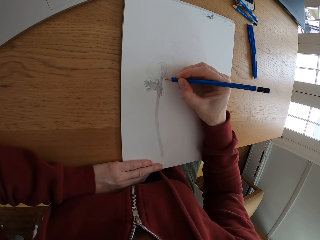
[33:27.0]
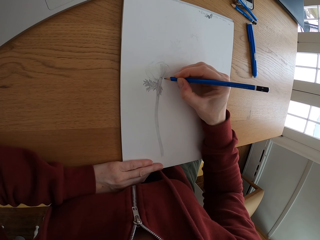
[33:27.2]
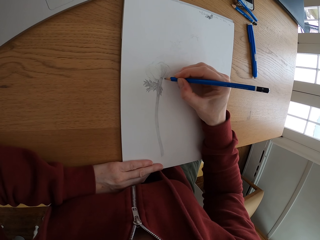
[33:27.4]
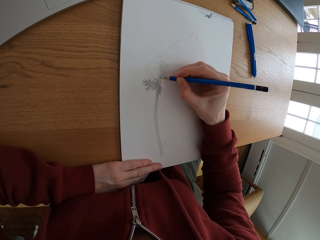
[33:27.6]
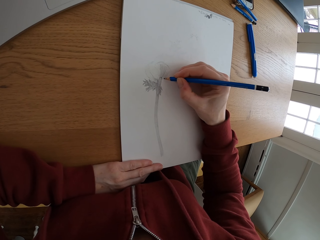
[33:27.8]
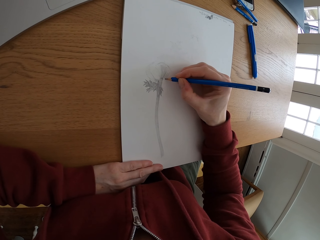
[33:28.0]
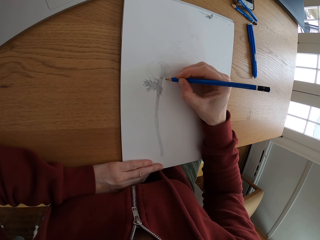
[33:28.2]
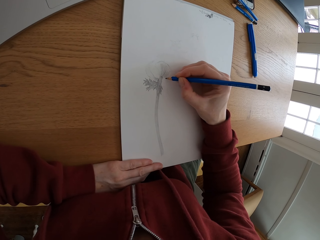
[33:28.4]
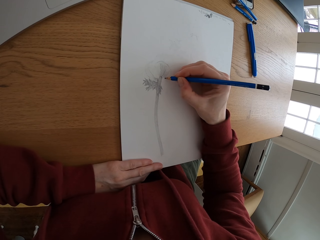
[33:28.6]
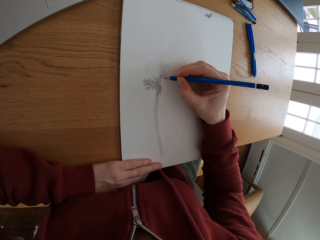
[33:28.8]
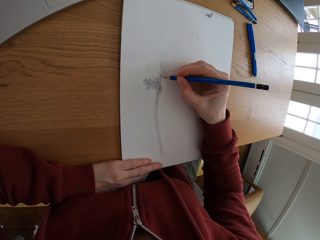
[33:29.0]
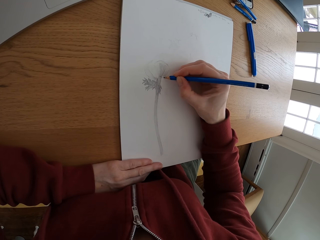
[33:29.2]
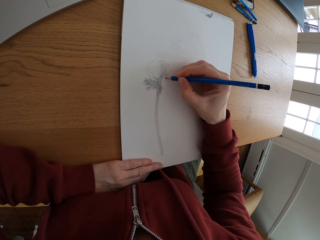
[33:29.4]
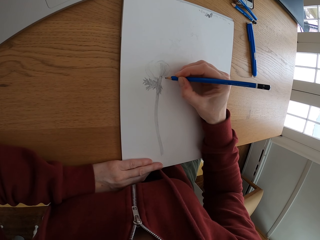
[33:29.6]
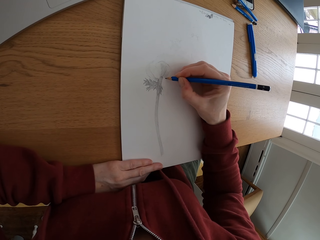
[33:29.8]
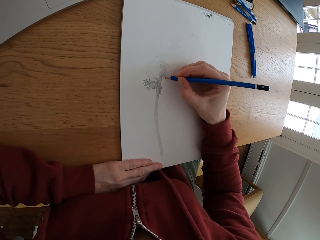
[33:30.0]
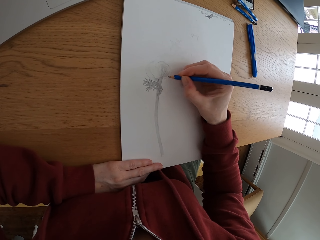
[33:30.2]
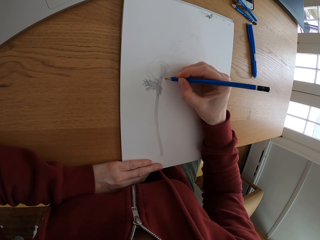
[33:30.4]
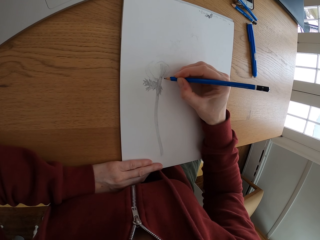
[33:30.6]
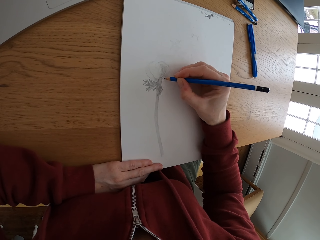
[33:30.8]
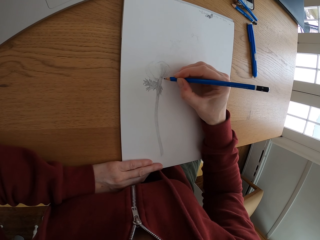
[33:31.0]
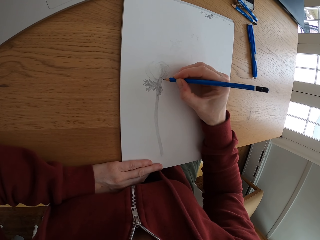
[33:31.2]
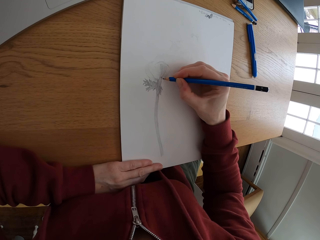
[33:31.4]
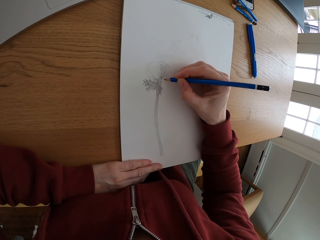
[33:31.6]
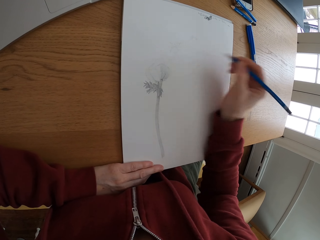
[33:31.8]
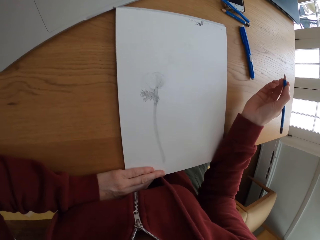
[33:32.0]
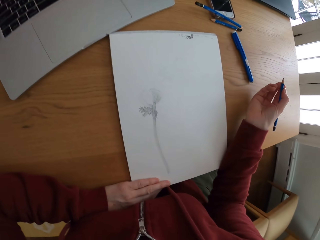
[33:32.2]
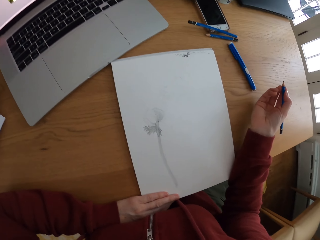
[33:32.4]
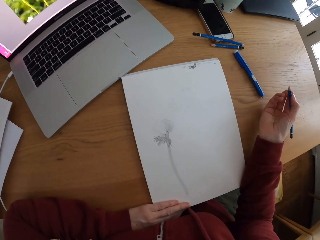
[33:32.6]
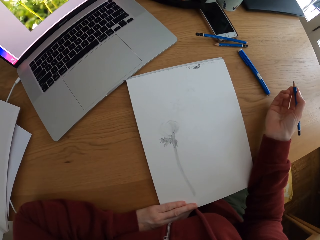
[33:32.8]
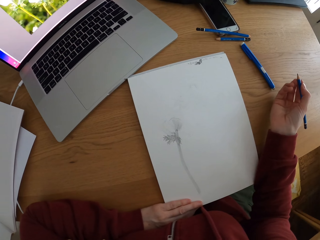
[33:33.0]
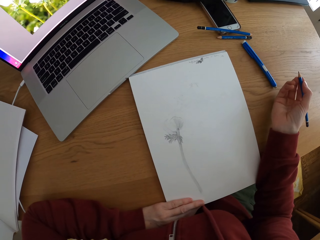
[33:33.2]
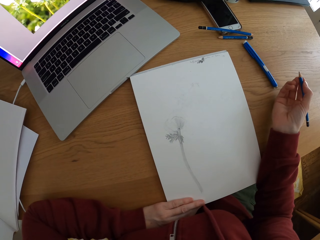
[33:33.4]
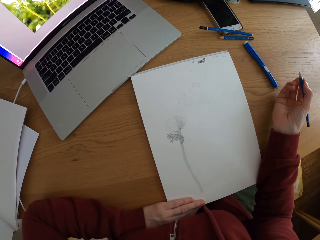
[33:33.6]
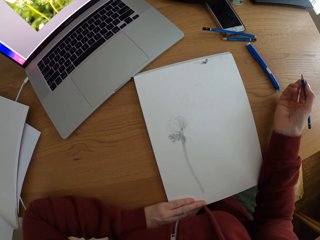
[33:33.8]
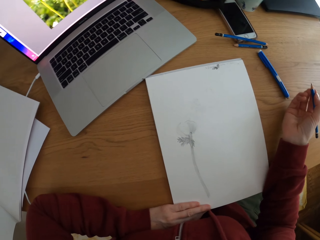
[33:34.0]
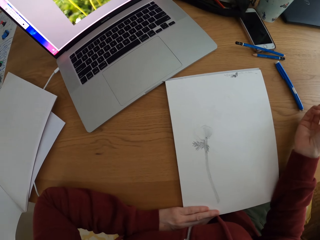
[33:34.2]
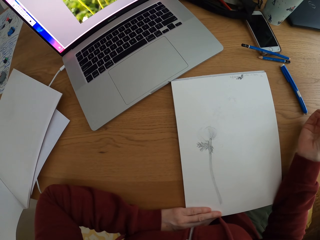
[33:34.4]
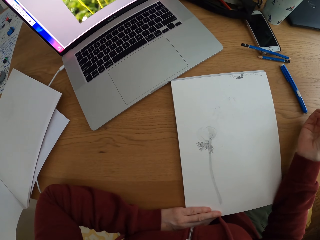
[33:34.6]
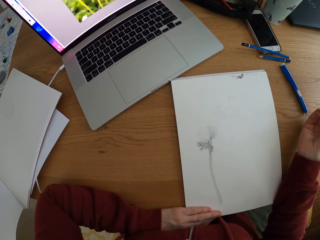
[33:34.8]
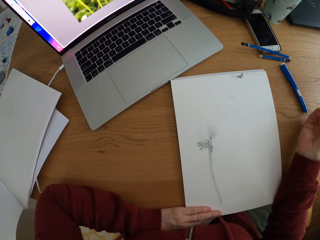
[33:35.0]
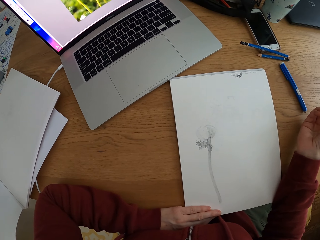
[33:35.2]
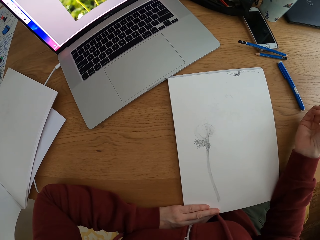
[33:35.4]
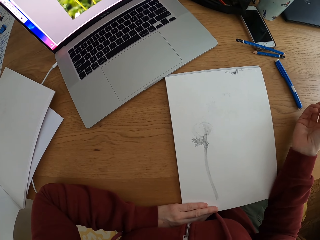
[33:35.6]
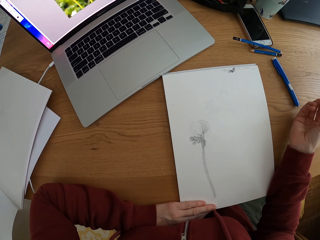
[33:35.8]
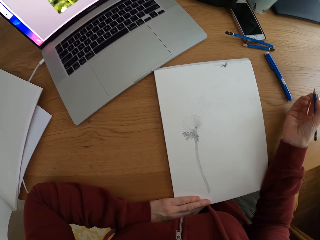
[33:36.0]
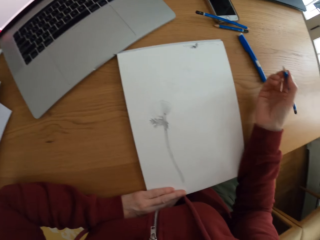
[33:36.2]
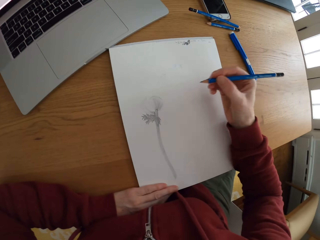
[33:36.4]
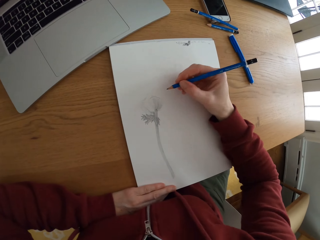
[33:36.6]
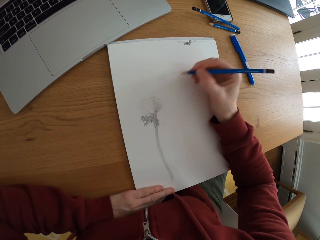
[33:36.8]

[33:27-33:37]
The camera wearer looks at the drawing. They look at the picture on the laptop screen.

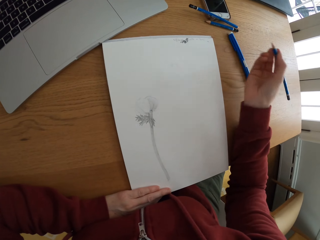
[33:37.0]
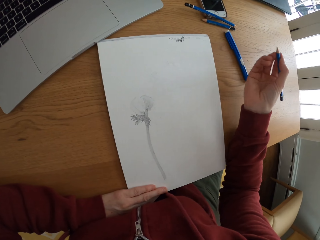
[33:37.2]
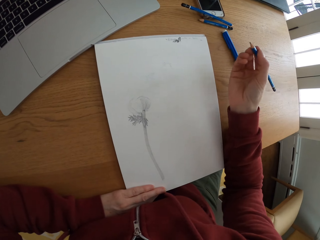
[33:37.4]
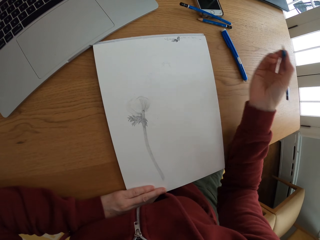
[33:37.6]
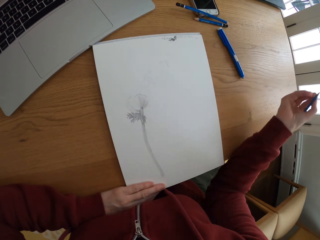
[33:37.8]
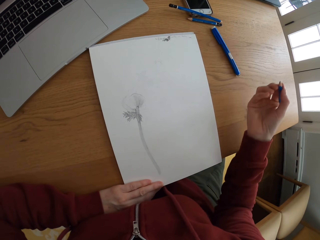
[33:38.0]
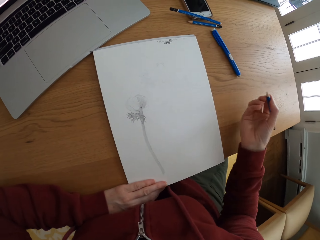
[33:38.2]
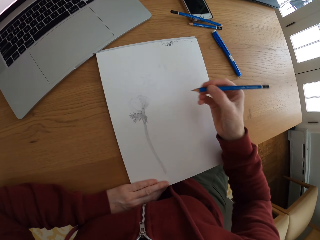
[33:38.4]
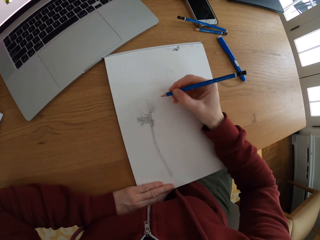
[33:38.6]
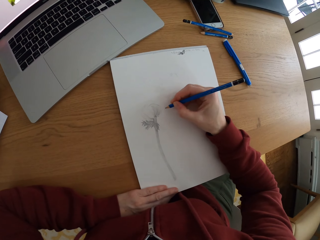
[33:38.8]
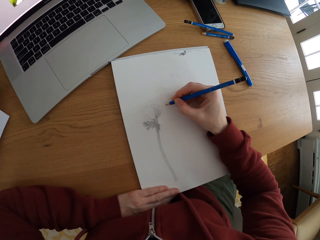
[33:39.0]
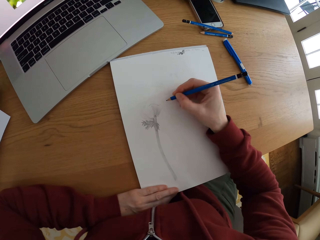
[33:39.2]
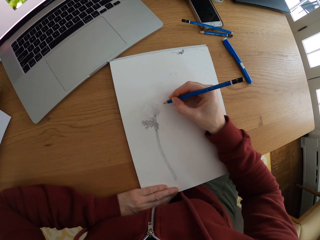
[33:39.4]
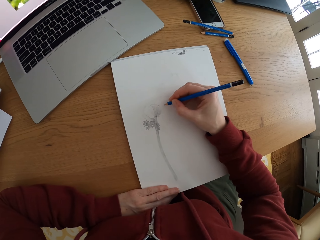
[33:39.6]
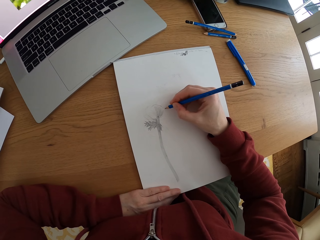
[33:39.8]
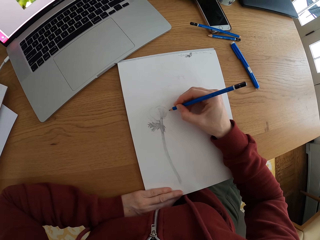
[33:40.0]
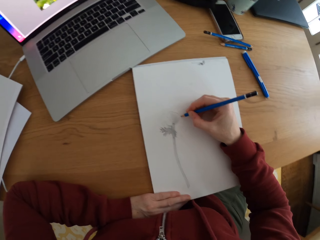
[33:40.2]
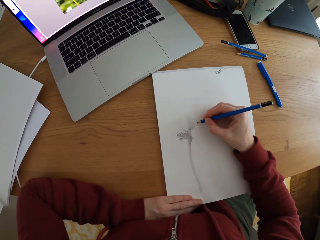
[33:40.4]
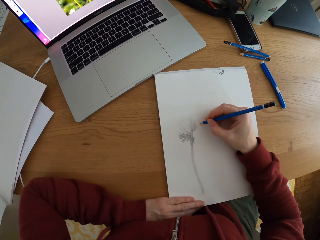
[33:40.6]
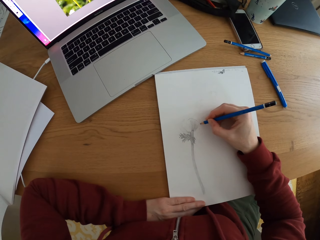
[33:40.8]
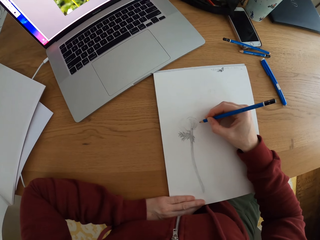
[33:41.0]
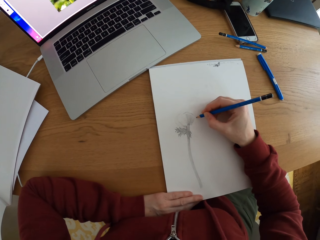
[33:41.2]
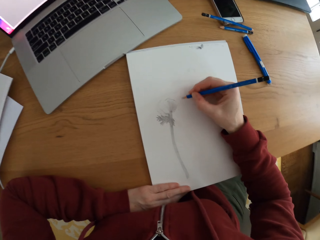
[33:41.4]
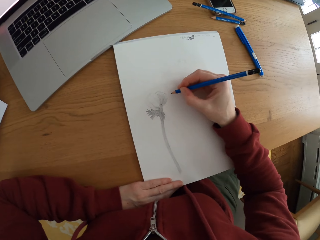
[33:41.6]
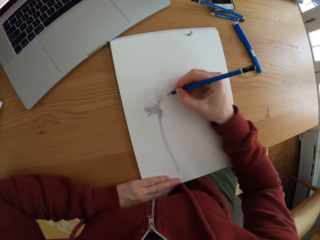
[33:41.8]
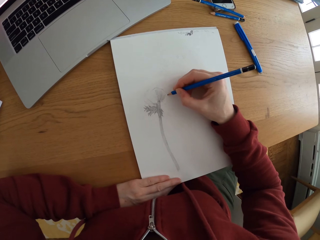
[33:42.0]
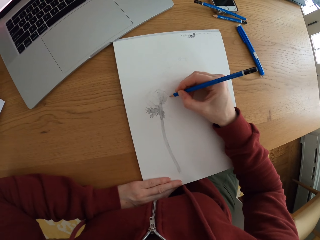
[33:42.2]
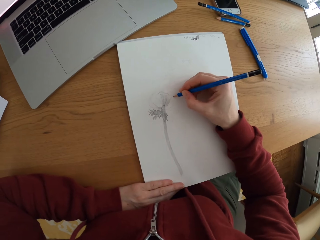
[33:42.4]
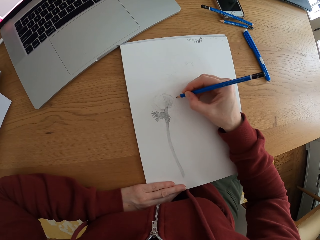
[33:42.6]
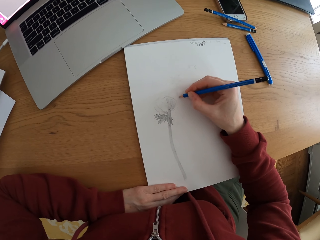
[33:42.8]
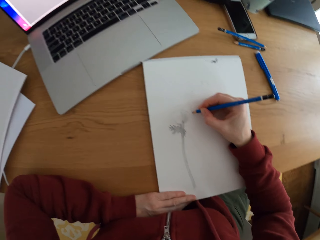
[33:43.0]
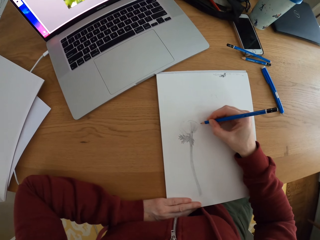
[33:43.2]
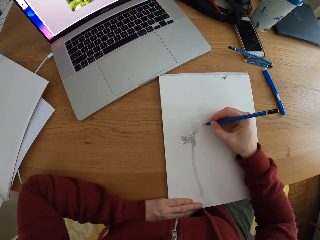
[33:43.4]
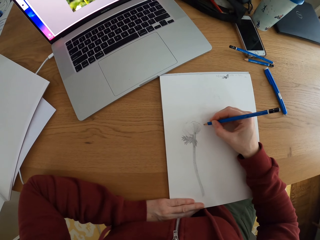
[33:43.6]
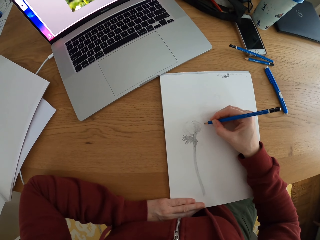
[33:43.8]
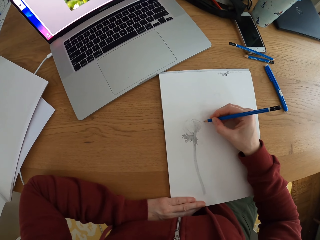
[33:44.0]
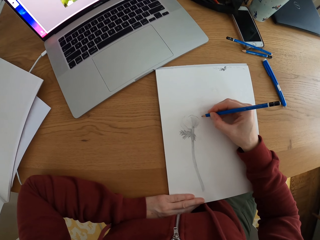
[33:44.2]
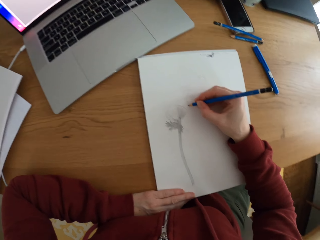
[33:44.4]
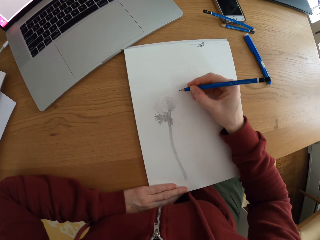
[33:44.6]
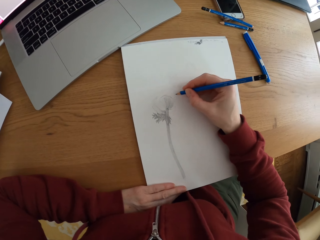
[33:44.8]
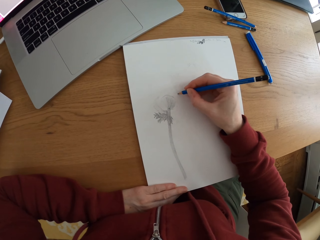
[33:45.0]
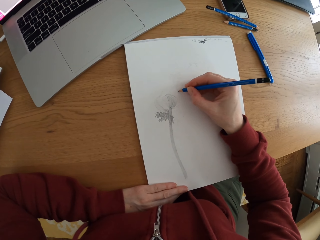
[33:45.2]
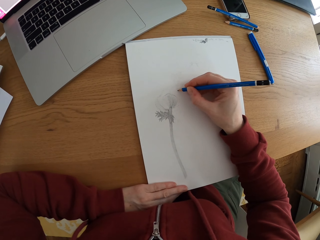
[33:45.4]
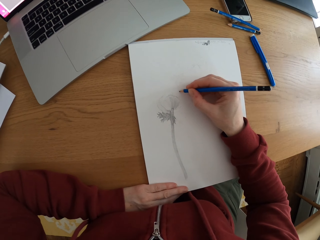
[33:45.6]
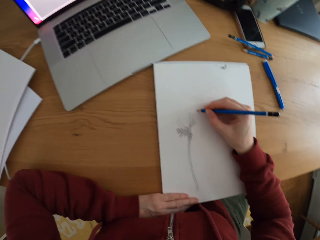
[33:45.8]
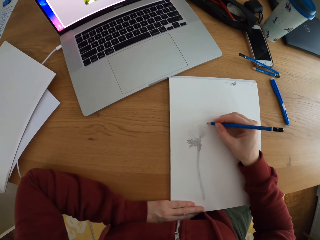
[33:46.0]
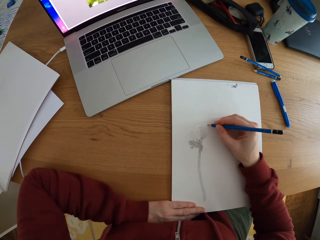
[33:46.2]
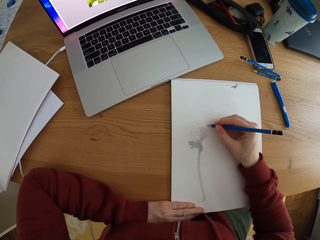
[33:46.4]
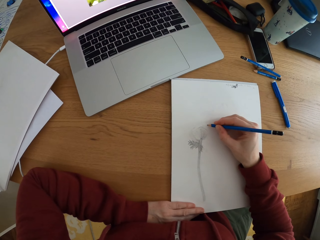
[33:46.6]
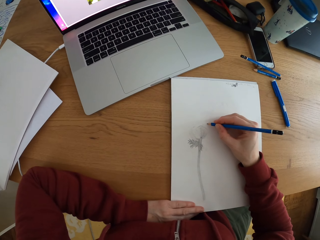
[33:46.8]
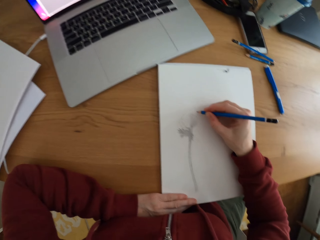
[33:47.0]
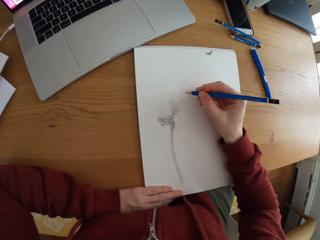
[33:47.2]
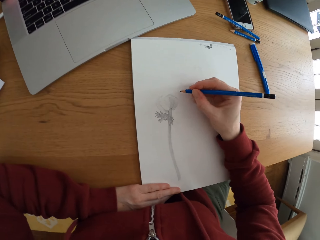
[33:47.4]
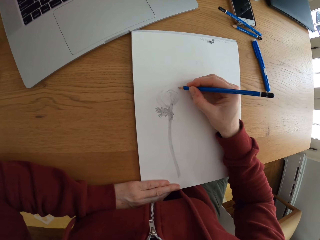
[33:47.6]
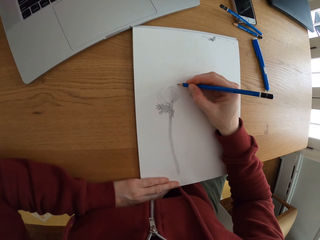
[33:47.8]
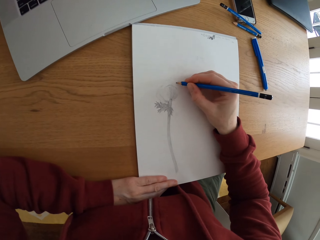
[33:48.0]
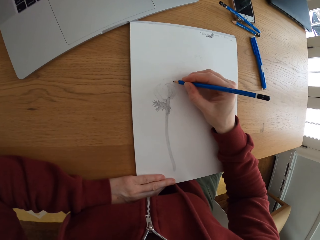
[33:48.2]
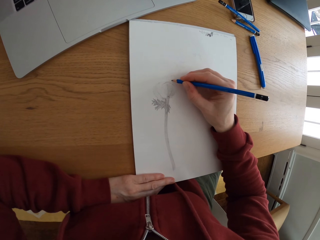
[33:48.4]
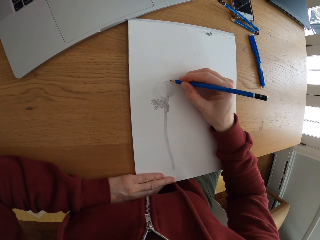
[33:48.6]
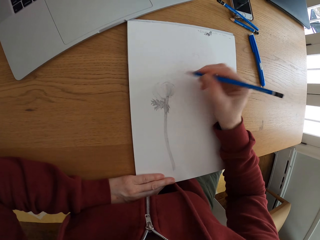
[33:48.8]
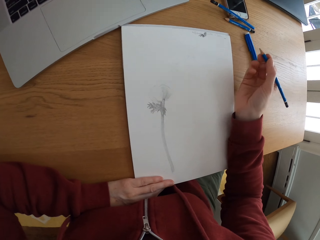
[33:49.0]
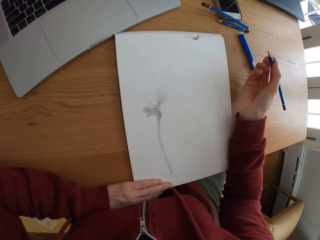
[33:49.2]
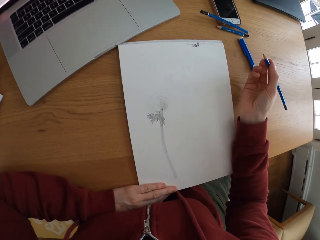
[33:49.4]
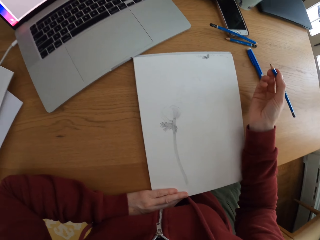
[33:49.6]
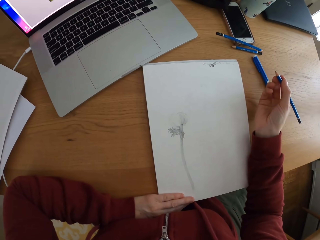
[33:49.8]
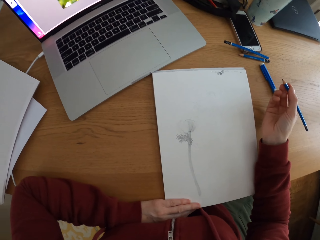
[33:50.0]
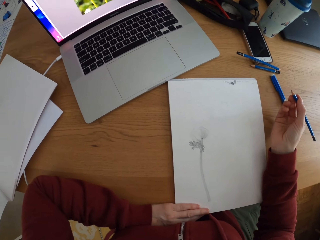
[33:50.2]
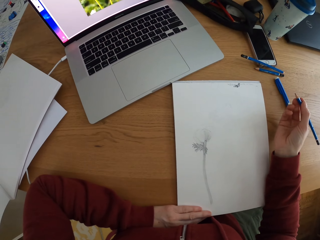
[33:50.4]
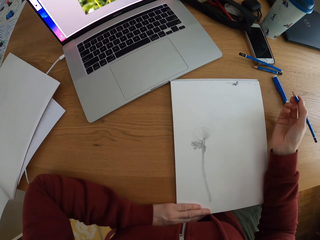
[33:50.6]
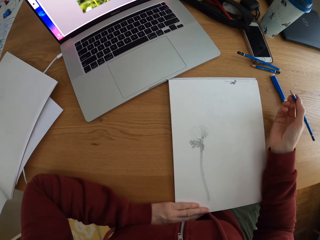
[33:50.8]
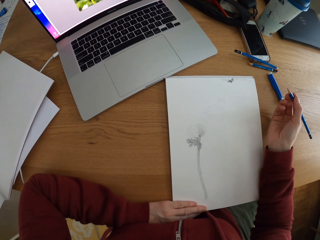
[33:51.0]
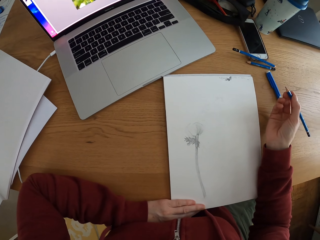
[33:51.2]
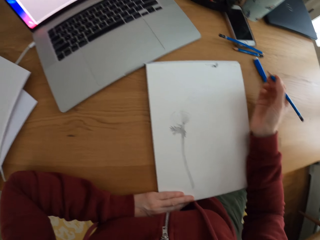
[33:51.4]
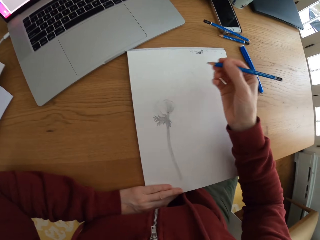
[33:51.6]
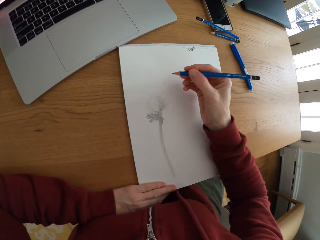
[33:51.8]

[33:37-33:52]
The camera wearer moves her hand. She looks at the picture on the laptop screen. She draws on the paper. She looks at the picture on the laptop screen. She moves her hand. She looks at the drawing. She looks at the picture on the laptop screen.
